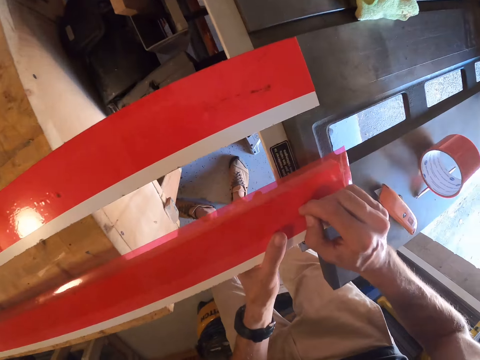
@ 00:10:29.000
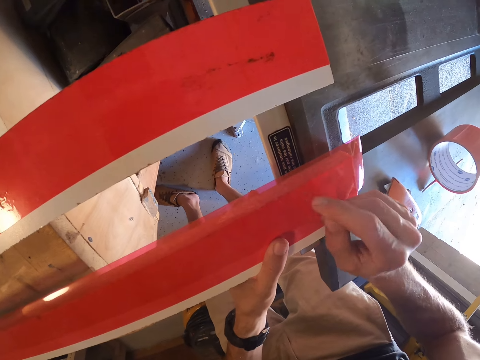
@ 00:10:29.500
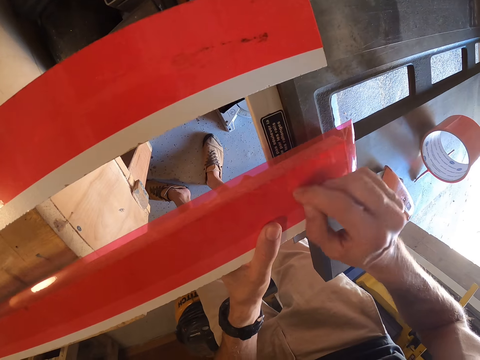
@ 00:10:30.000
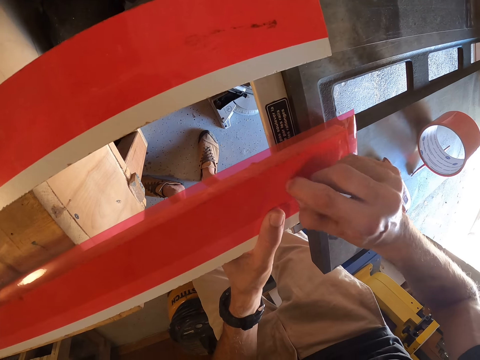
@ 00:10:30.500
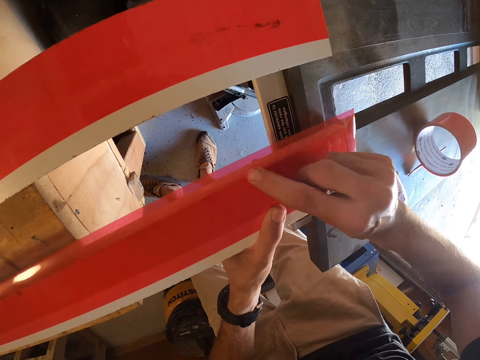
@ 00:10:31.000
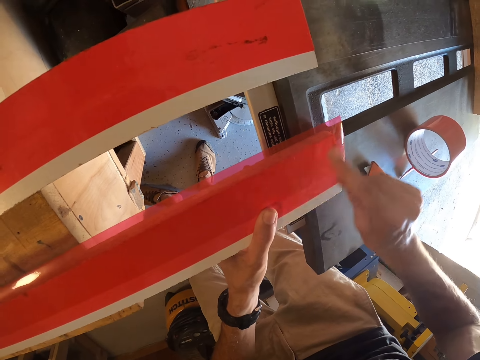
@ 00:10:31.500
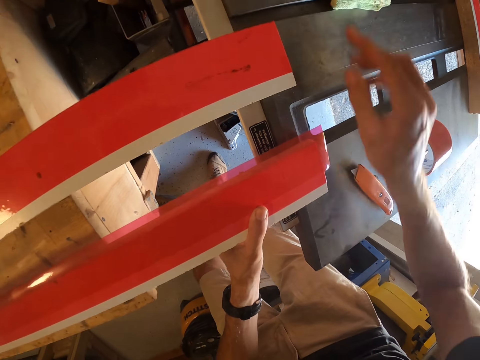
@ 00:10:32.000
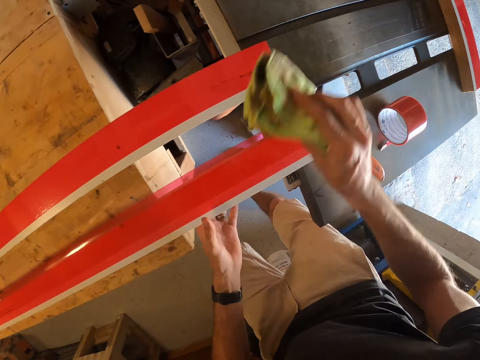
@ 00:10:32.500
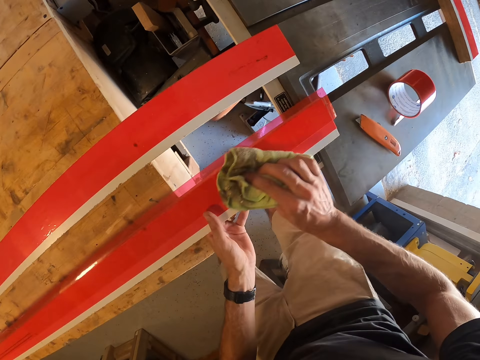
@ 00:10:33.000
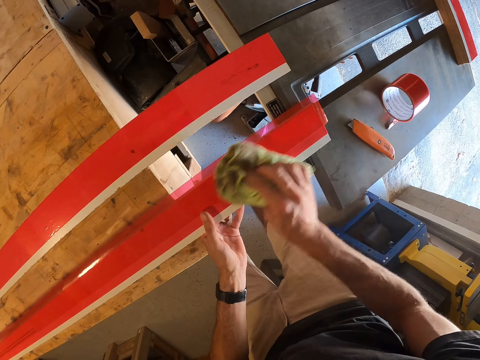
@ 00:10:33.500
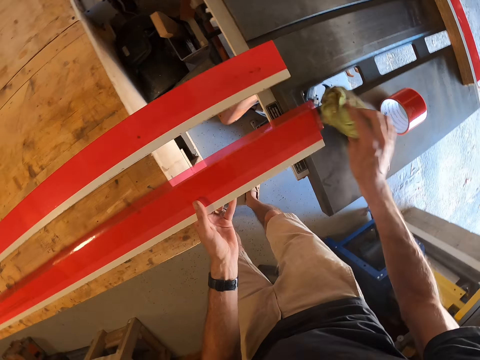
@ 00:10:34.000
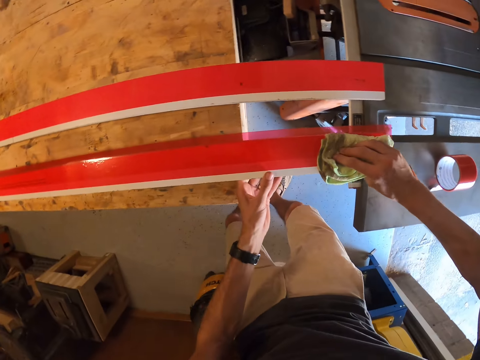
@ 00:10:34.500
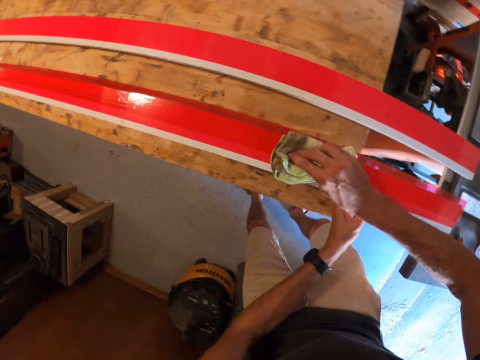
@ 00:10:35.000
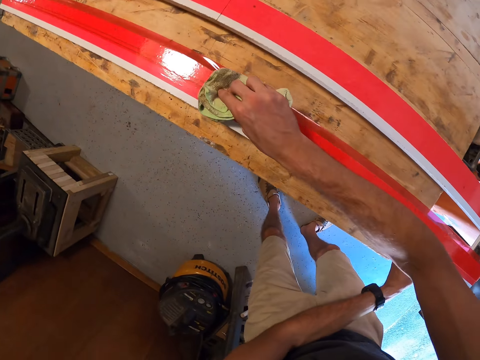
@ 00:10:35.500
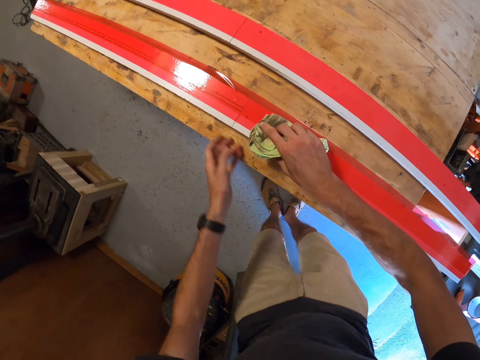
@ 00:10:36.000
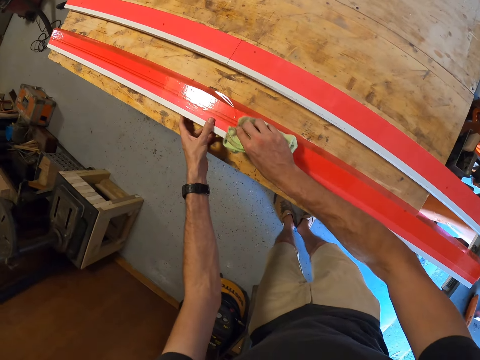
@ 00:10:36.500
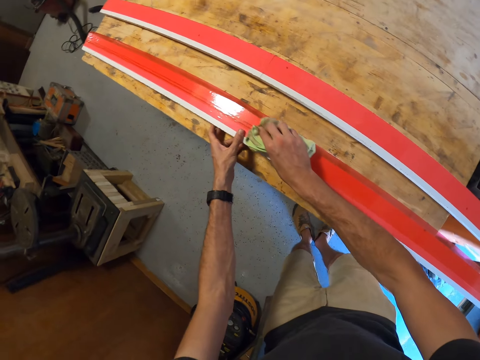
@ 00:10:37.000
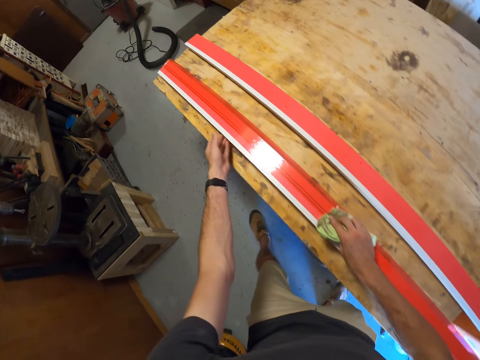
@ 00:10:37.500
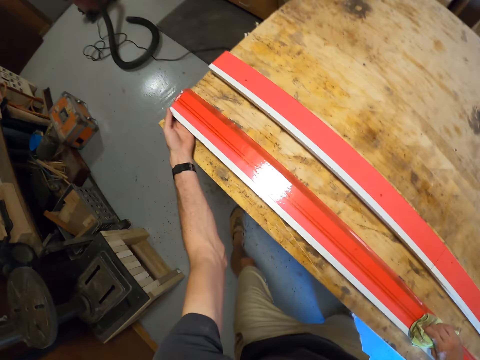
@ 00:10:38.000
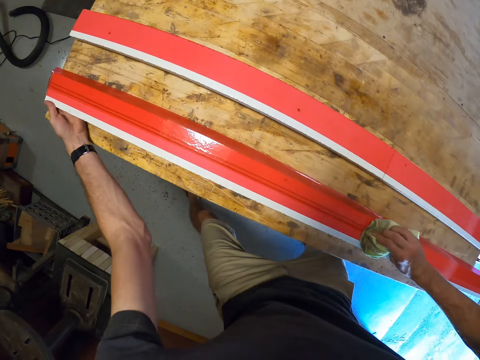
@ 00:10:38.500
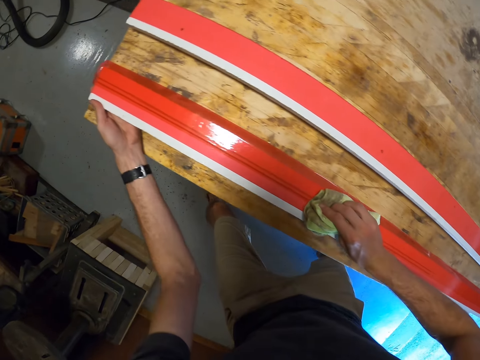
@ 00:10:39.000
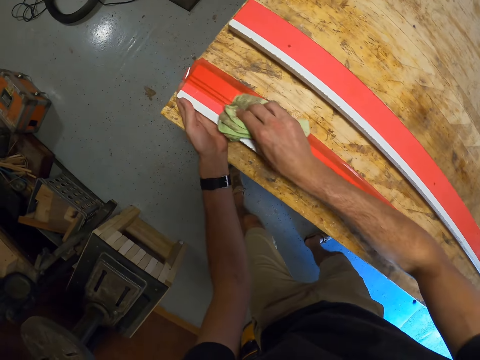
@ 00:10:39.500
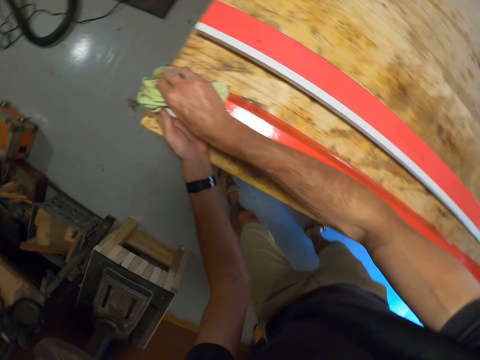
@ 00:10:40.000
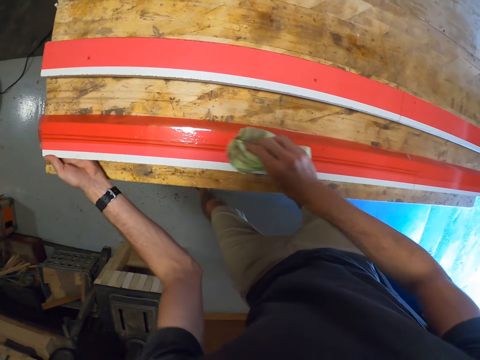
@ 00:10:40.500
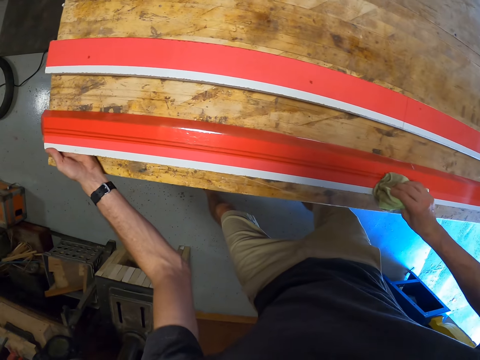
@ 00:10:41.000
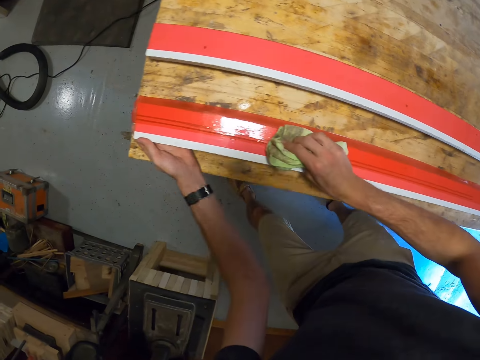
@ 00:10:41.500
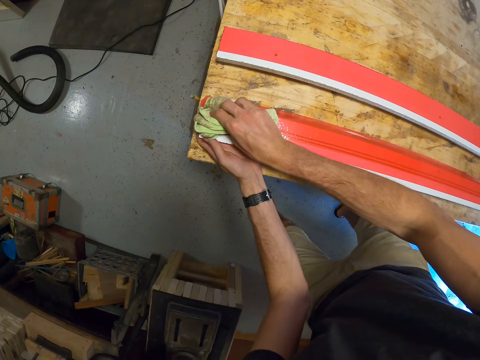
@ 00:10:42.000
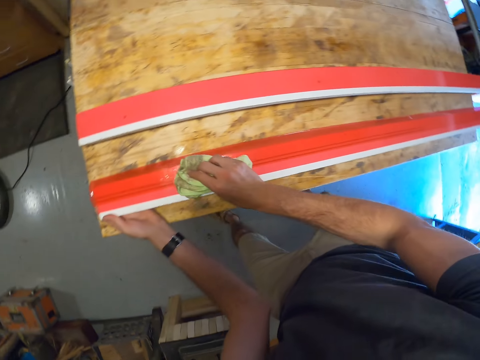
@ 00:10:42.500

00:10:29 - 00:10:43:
The camera wearer squeezes the sellotape on the wood. He adjusts the tape on the plank with his finger. He picks fabric from the table, squeezes the sellotape on the wood, and cleans the plank with the cloth on the workbench.

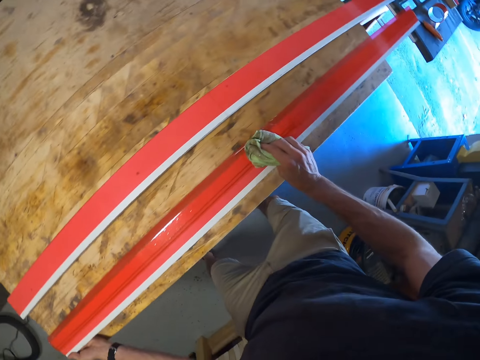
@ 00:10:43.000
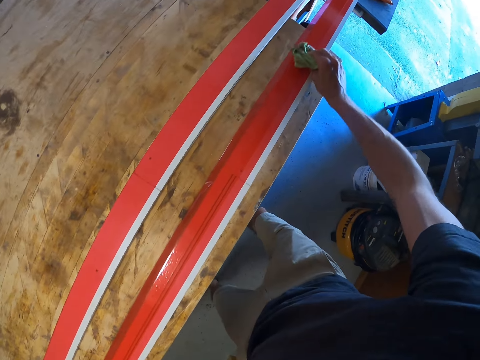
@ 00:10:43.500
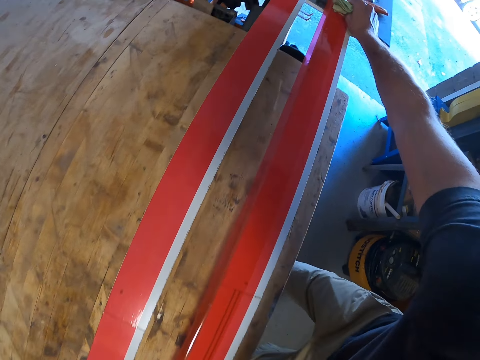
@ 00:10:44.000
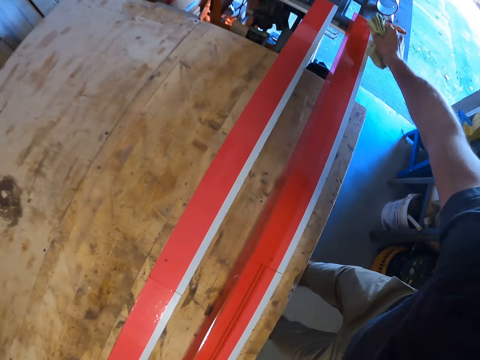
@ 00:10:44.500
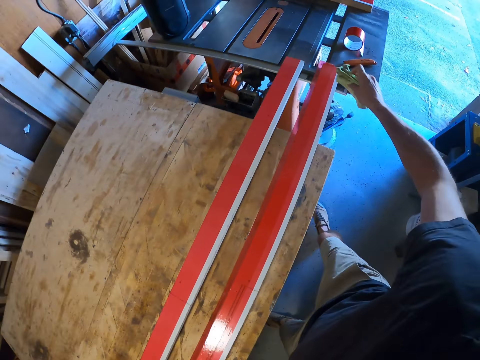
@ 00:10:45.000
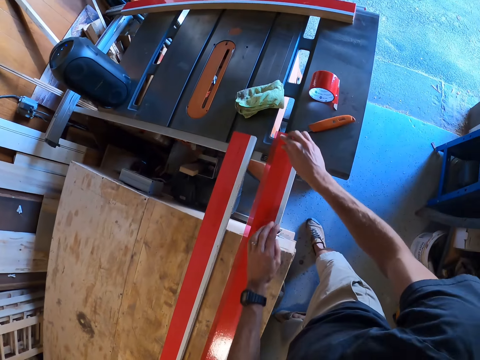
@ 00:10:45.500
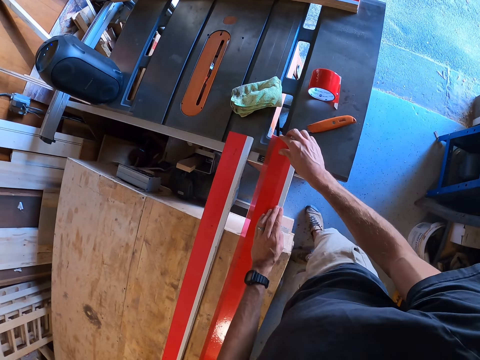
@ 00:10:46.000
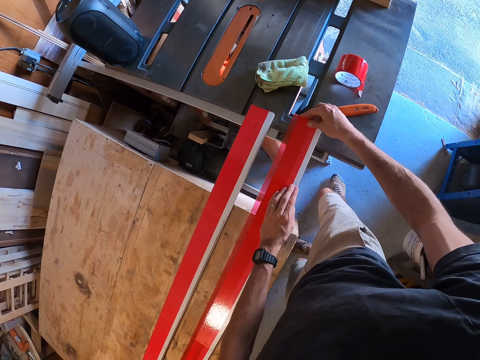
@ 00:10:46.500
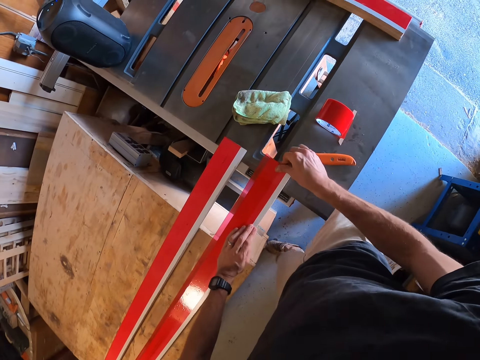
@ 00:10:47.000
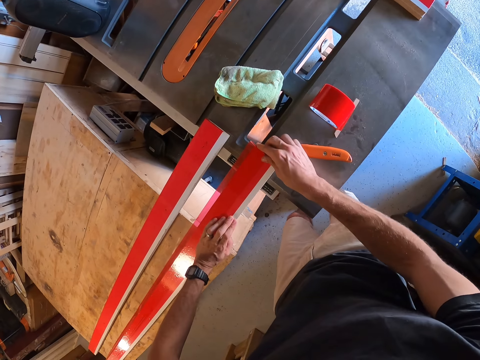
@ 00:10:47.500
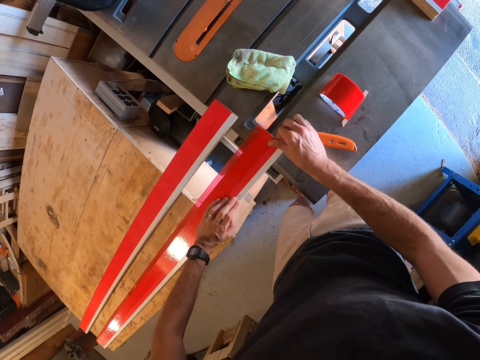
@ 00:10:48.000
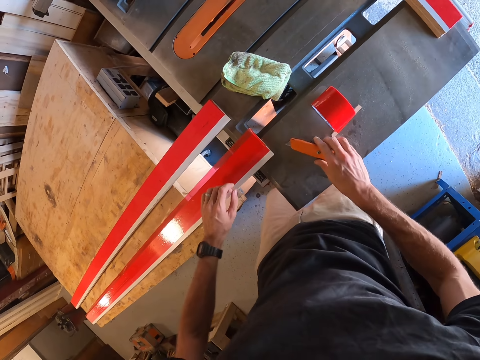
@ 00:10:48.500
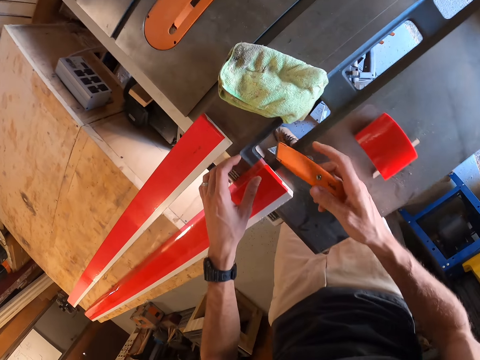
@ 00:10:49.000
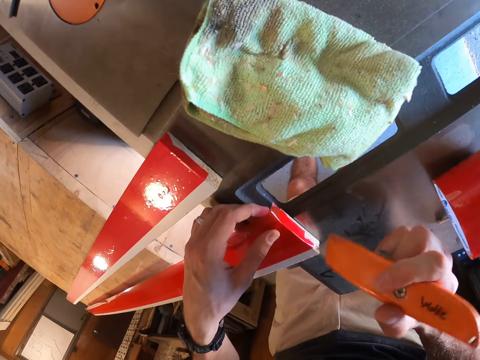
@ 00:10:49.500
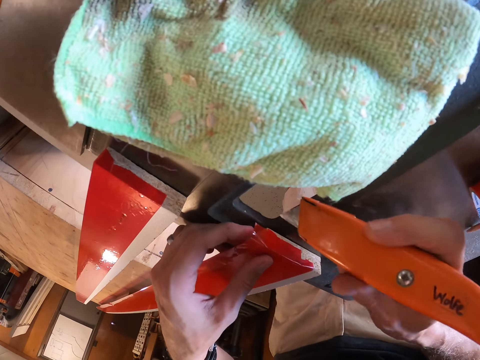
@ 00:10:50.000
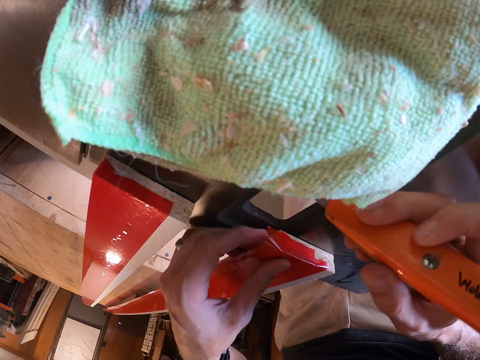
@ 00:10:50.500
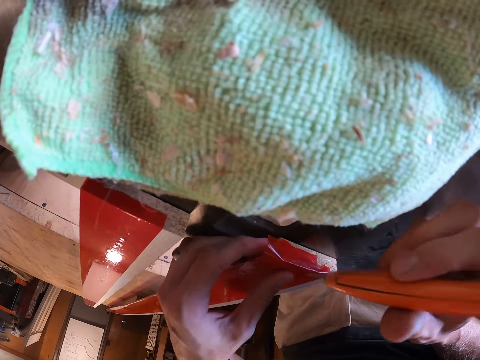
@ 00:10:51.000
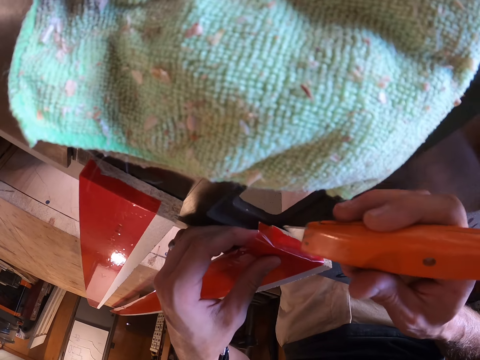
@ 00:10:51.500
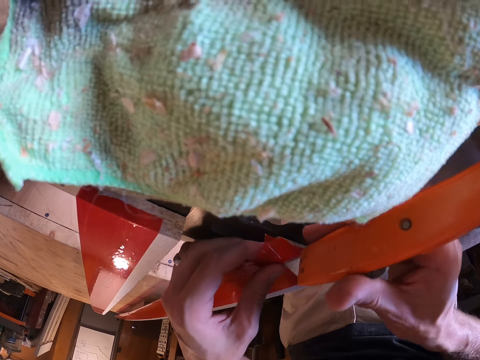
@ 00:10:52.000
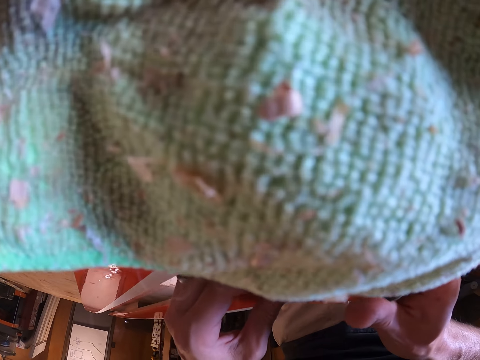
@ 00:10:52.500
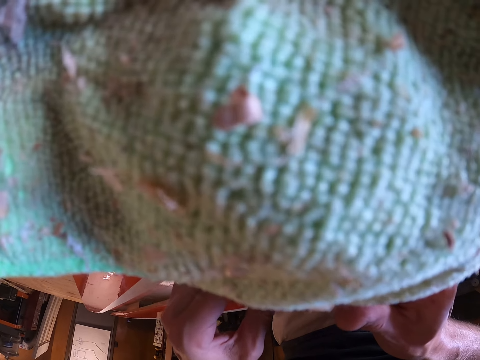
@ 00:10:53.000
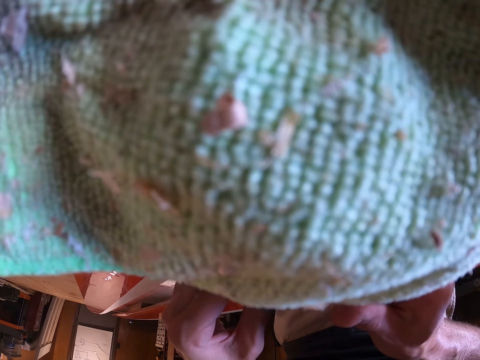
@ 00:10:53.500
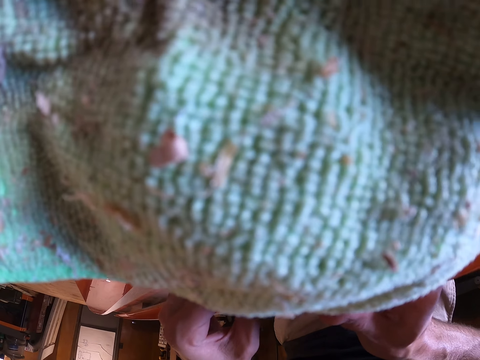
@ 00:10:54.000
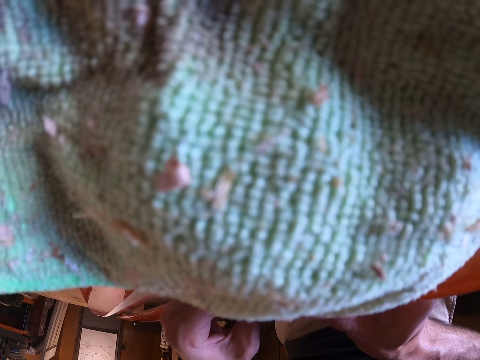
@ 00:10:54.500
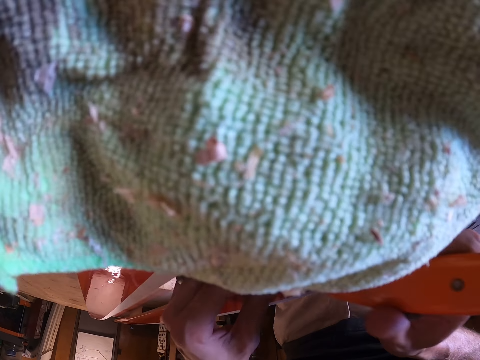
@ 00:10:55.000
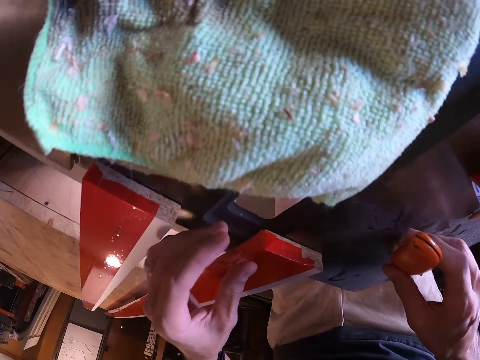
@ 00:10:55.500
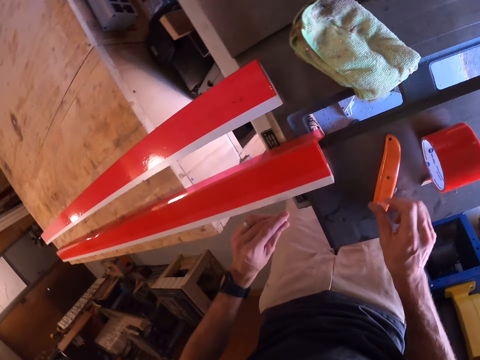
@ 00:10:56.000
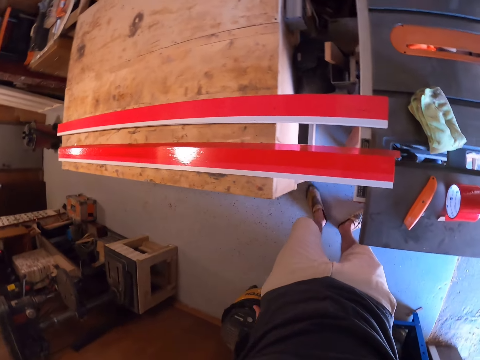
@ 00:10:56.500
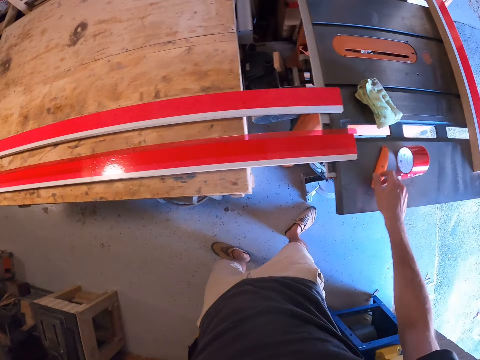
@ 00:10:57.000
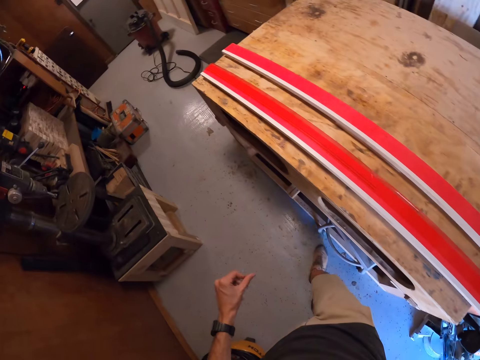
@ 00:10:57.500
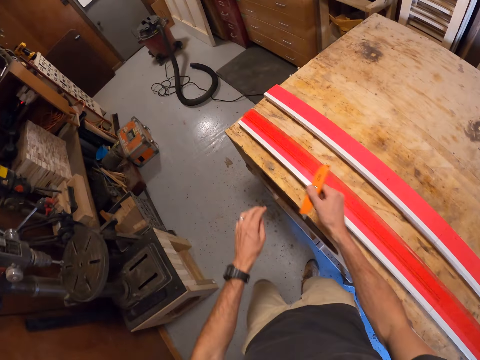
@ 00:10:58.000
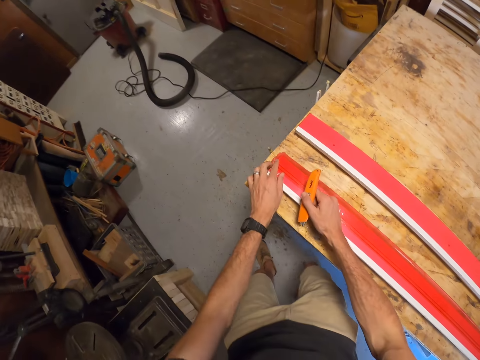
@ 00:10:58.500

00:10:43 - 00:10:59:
The camera wearer drops the cloth on the table. He adjusts the tape on the plank. He adjusts the tape on the plank with his fingers. He picks up the cutter from the table. He cuts the tape on the wood with the cutter. He drops the cutter on the table. He picks up the cutter from the table.
